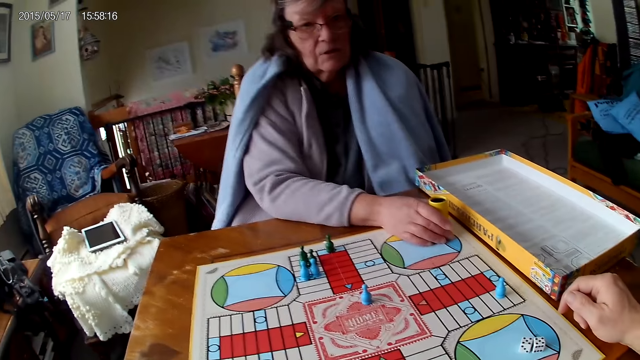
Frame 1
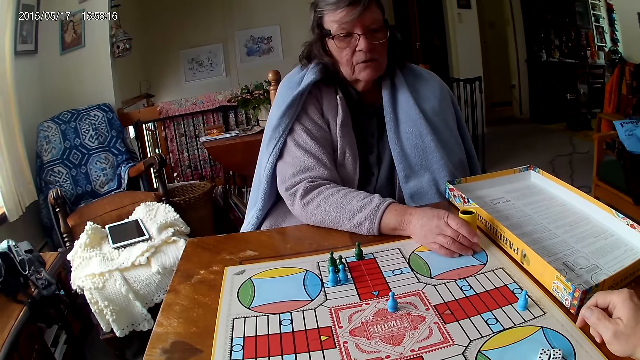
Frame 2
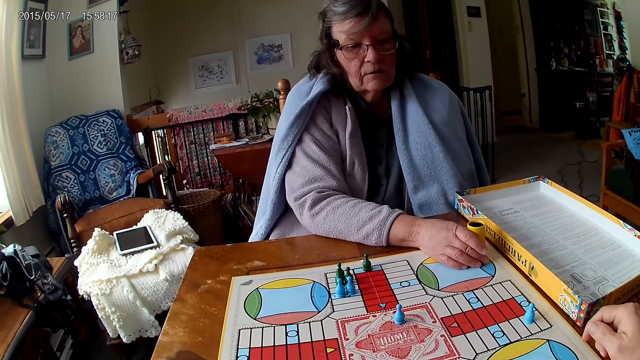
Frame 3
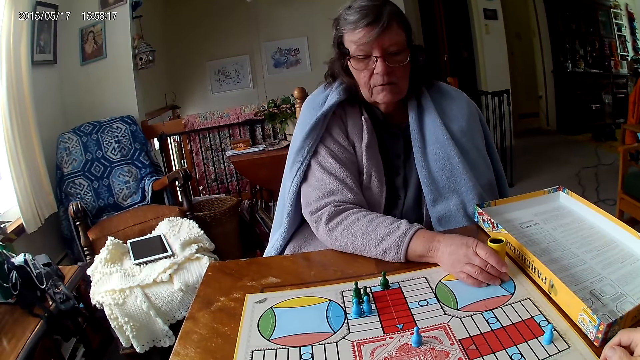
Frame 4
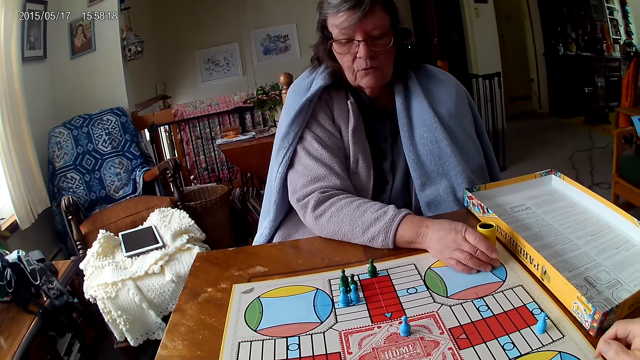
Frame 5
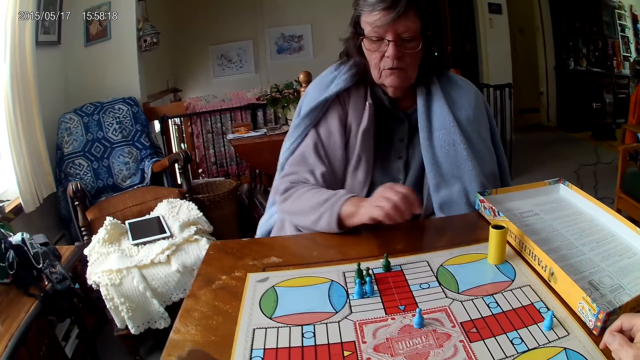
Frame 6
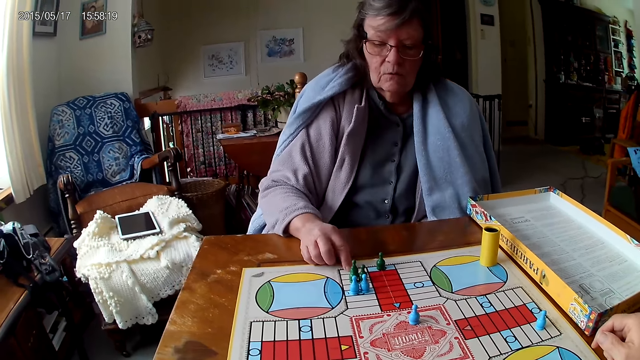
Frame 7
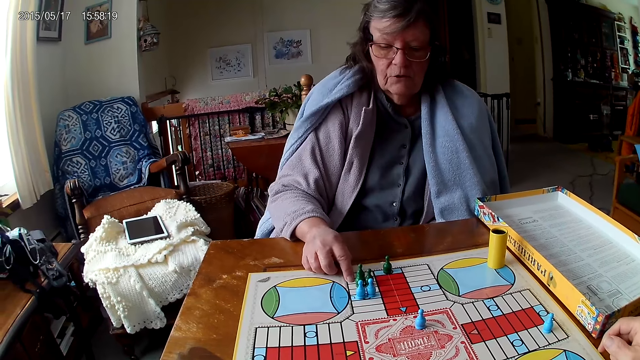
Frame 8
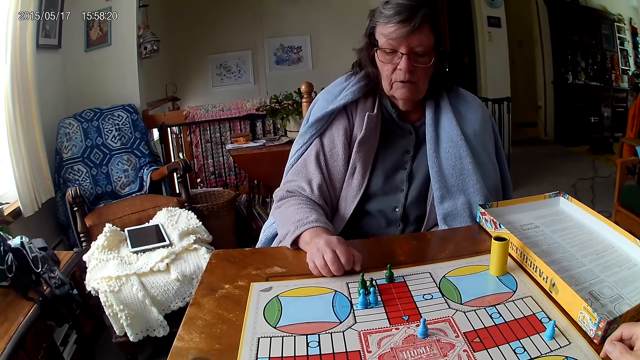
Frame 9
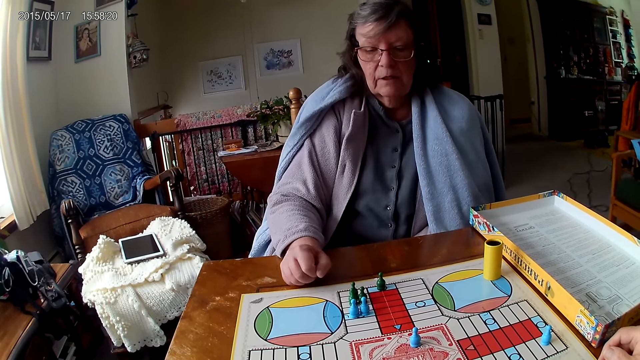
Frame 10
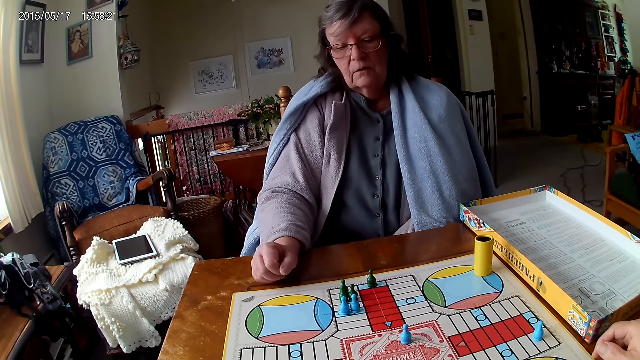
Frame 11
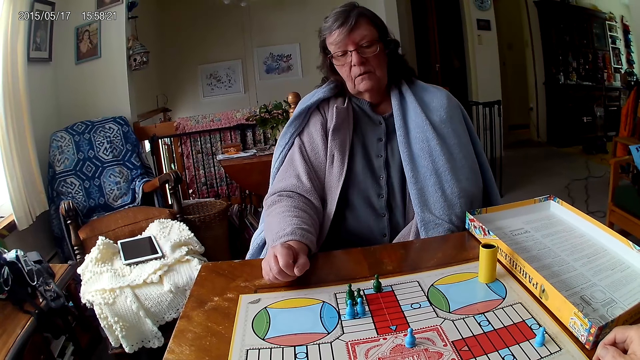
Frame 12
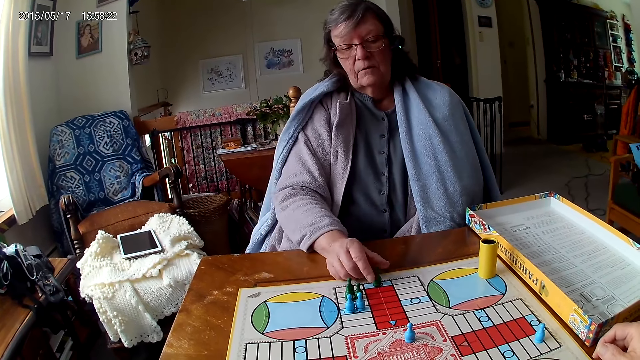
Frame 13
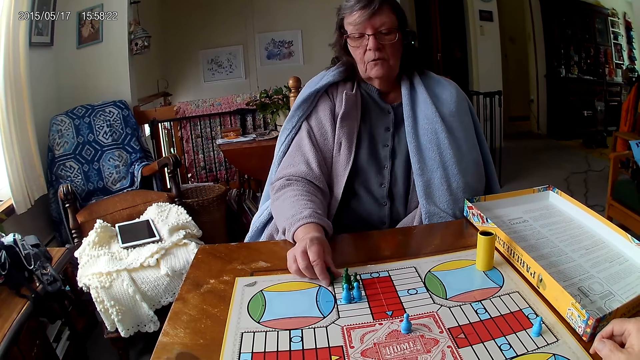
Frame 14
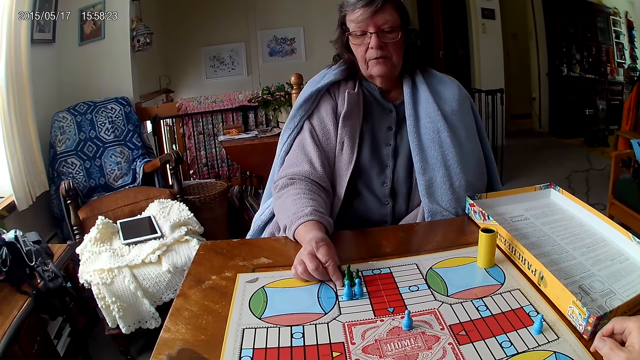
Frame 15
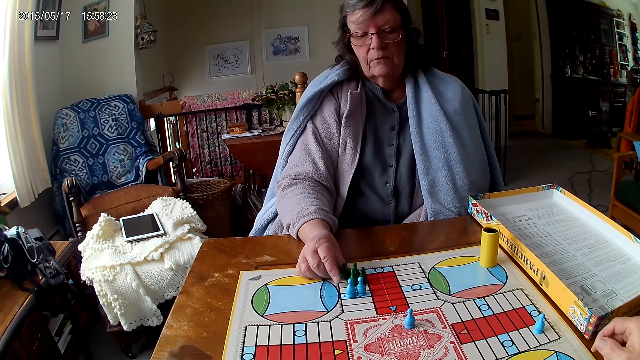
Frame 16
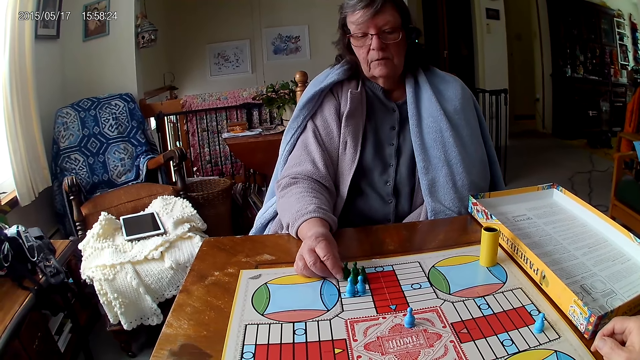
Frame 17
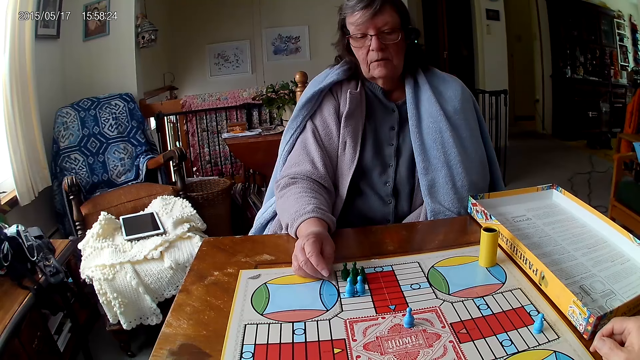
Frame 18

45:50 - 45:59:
The camera wearer counts the space. A woman counts boxes on the Ludo board with her right hand. The camera wearer moves the dice. The woman moves a piece on the Ludo board with her right hand.

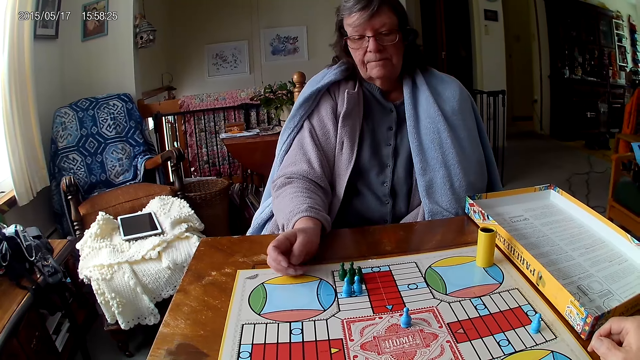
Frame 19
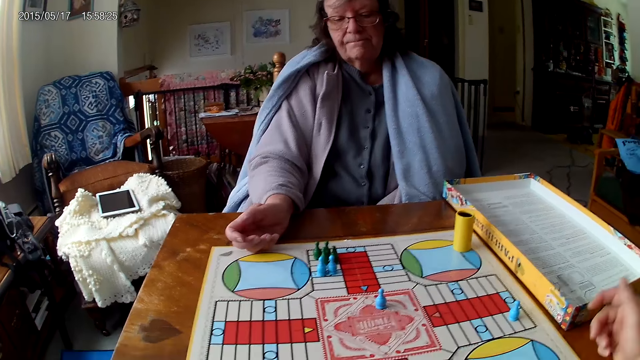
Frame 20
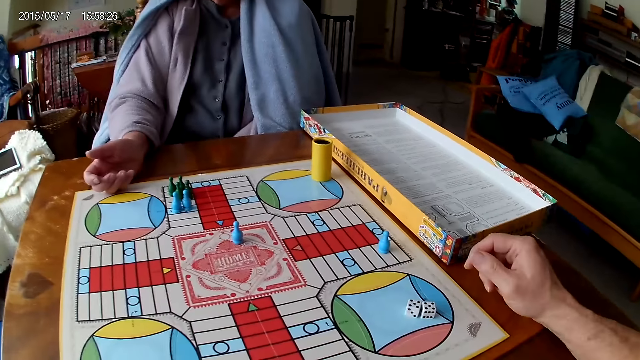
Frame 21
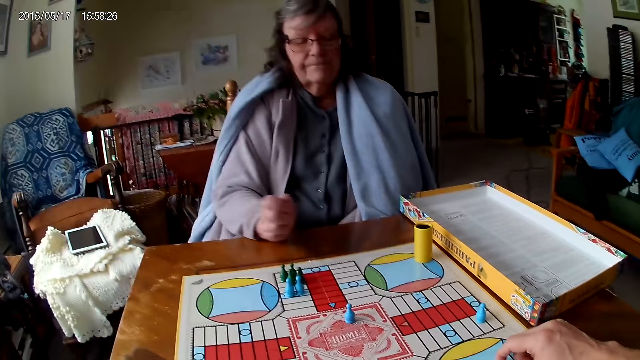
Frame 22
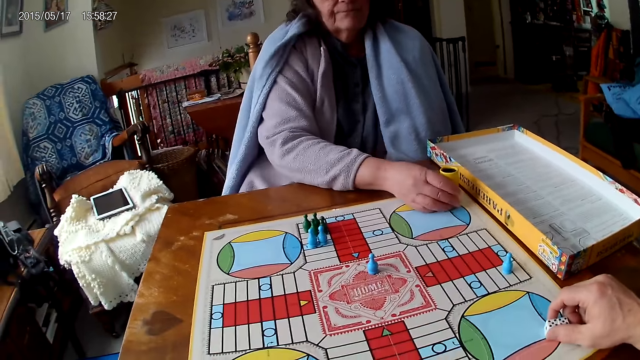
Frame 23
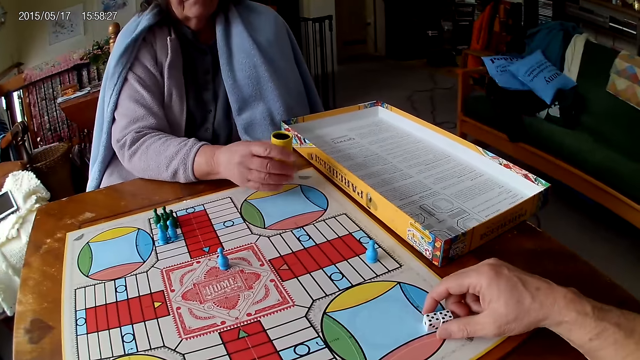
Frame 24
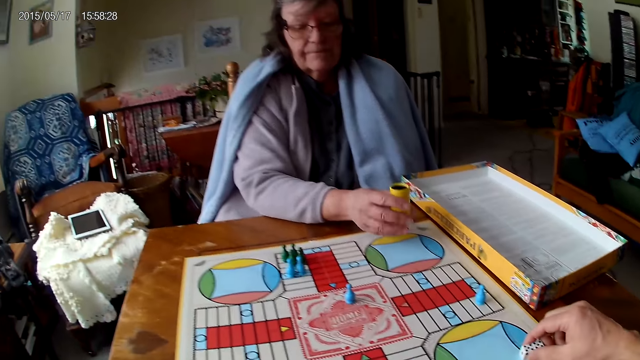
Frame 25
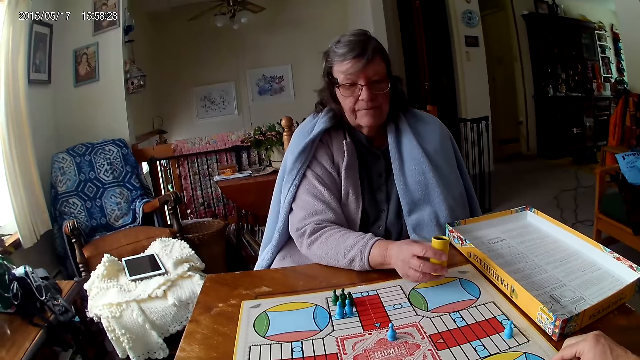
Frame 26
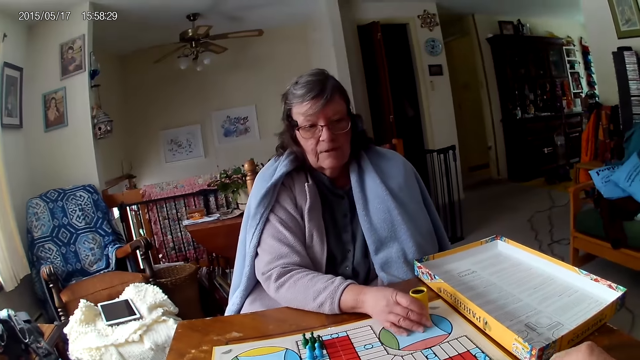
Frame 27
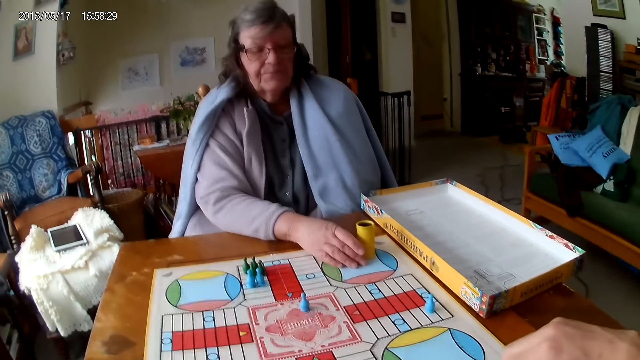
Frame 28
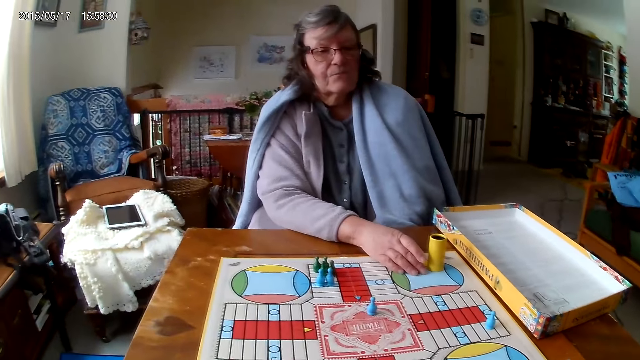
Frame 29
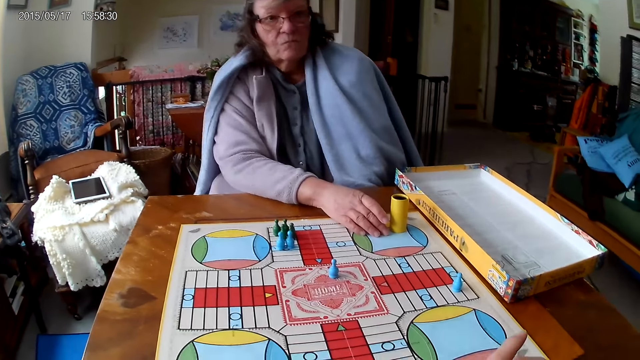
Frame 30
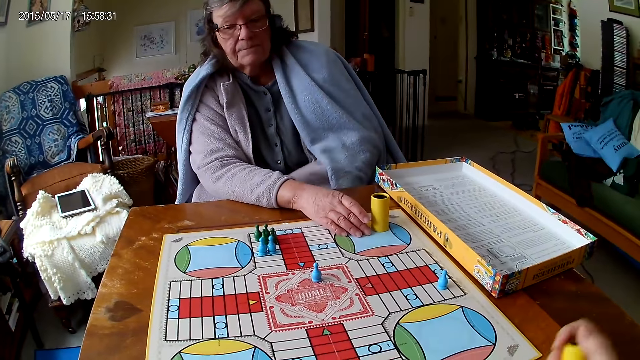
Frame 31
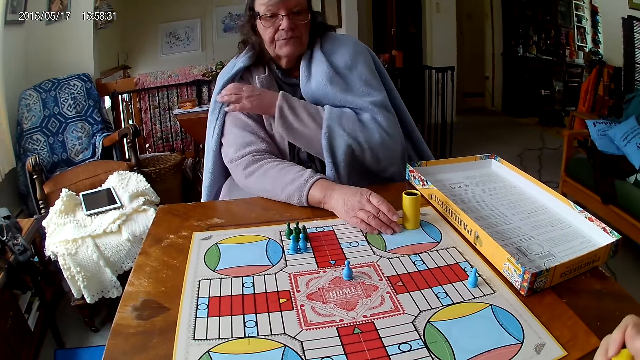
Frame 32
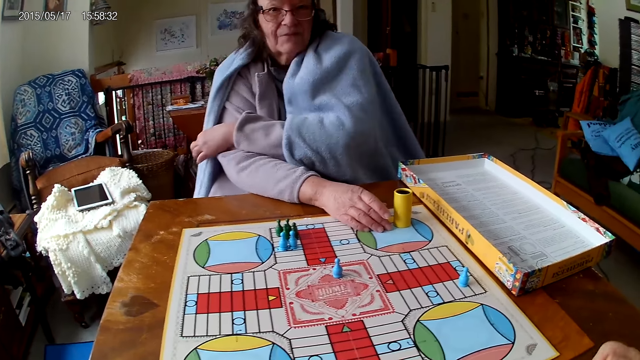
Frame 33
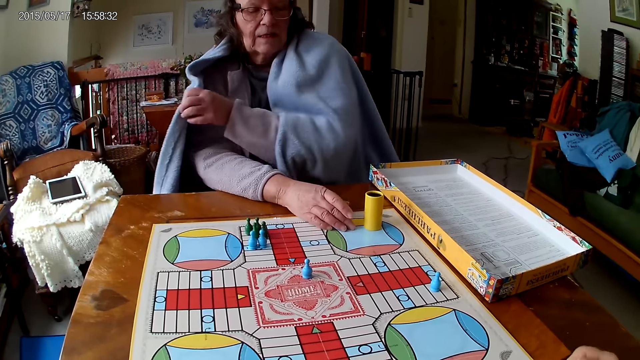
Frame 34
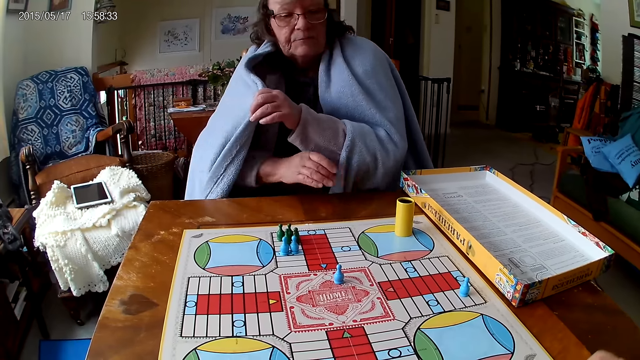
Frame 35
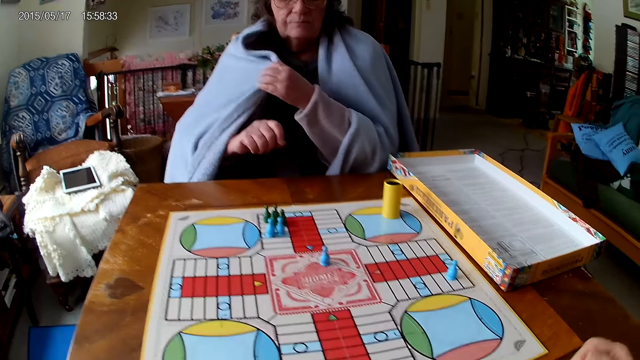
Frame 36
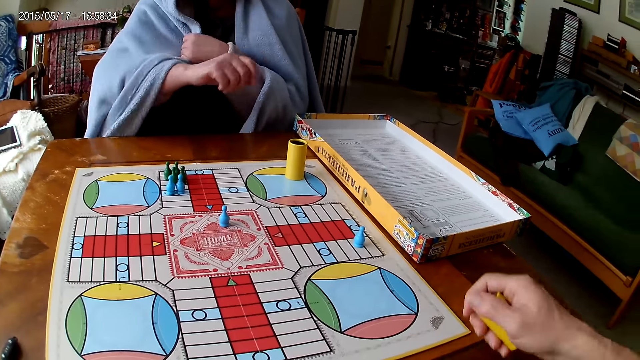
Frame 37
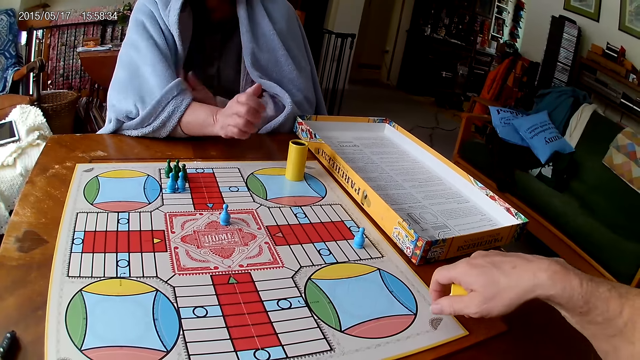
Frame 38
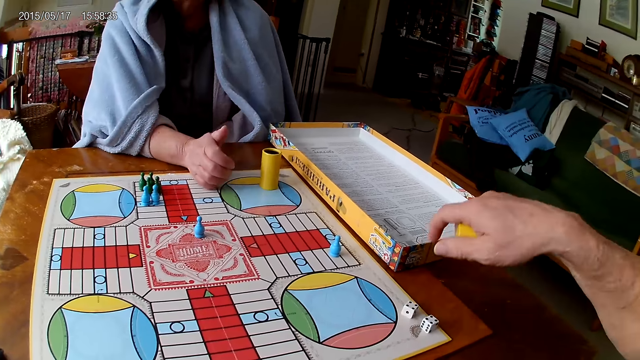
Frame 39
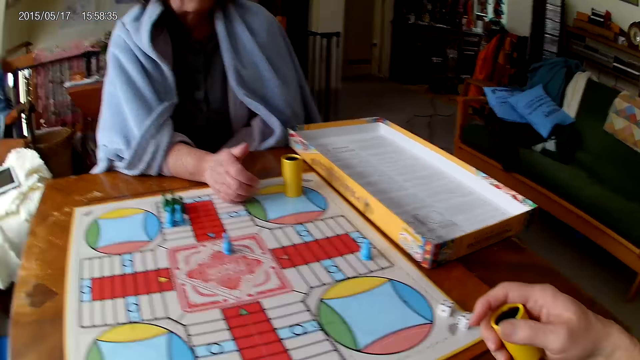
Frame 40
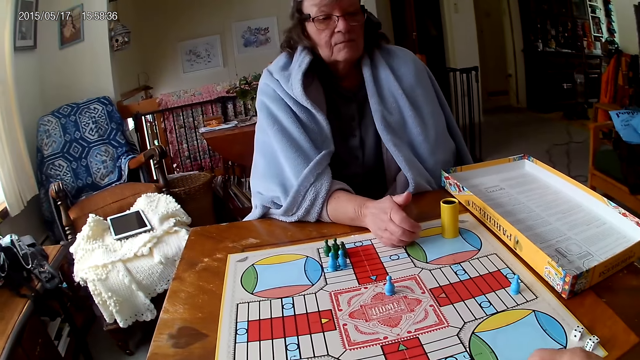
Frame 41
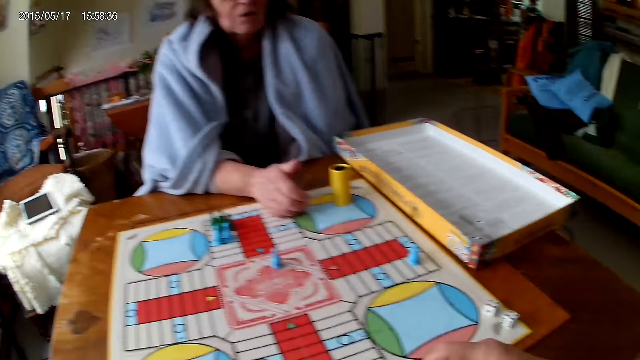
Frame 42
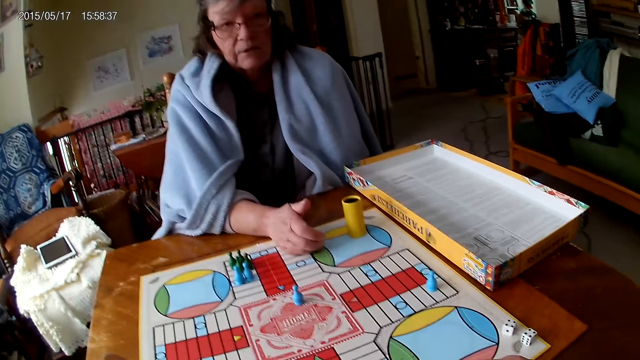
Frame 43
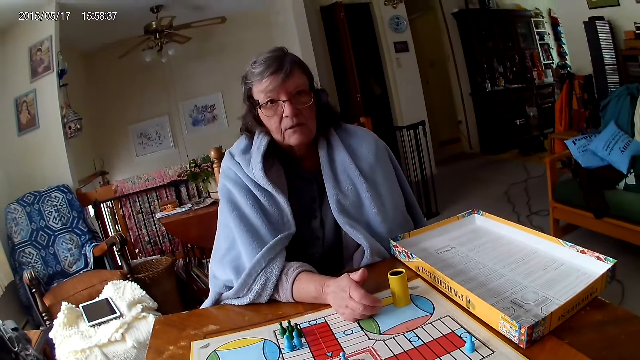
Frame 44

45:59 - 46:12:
A man moves the dice. The camera wearer picks his dice from the Ludo board with his right hand. A woman shakes her container with her right hand. The camera wearer spins the dice. The woman drops her container on the Ludo board. The camera wearer shakes his container with his right hand. The man spins the dice. The camera wearer drops the dice in his container on the table. The man drops the dice.
